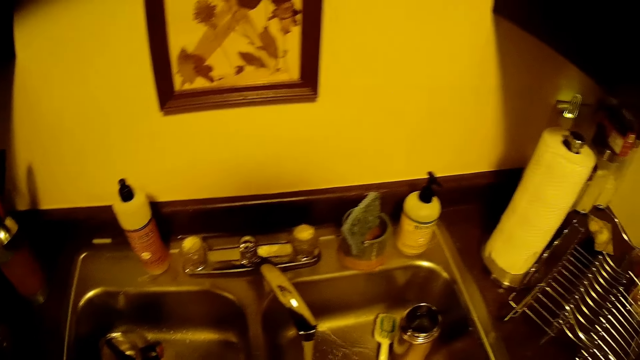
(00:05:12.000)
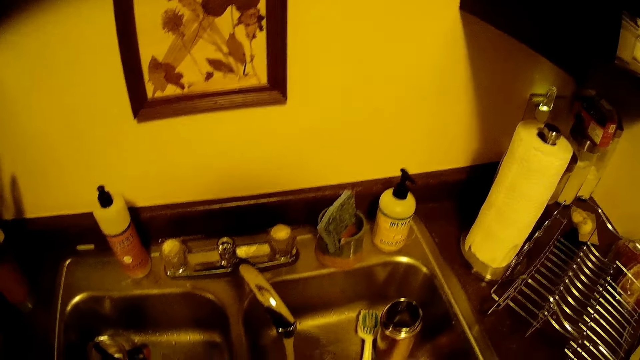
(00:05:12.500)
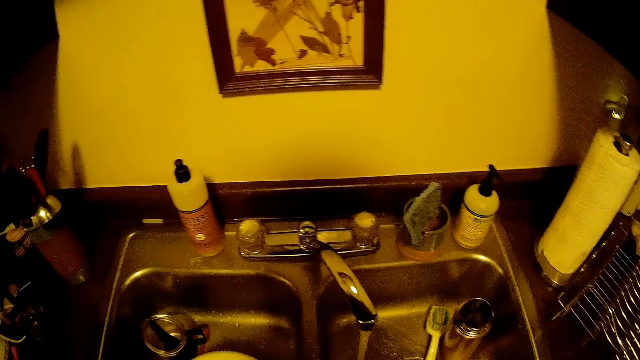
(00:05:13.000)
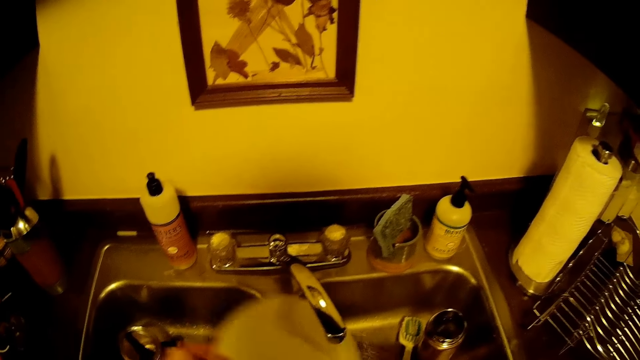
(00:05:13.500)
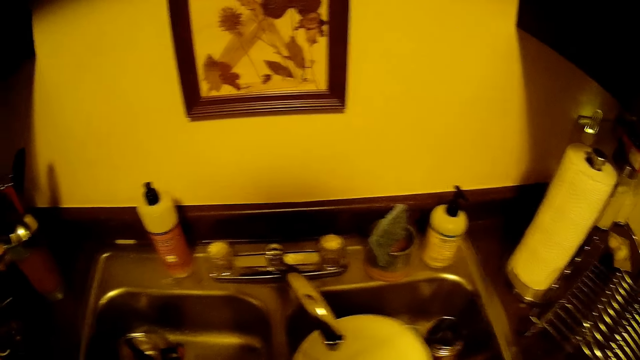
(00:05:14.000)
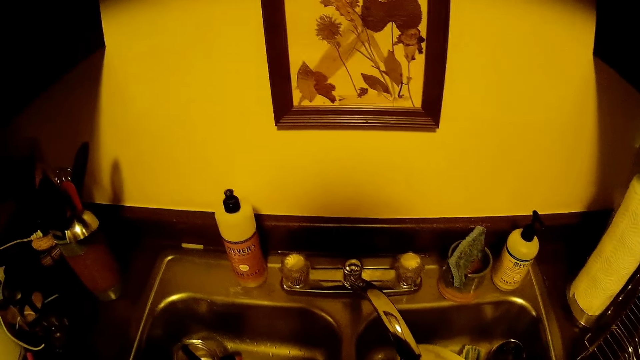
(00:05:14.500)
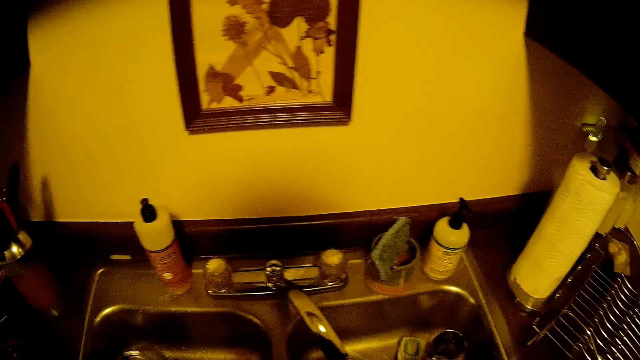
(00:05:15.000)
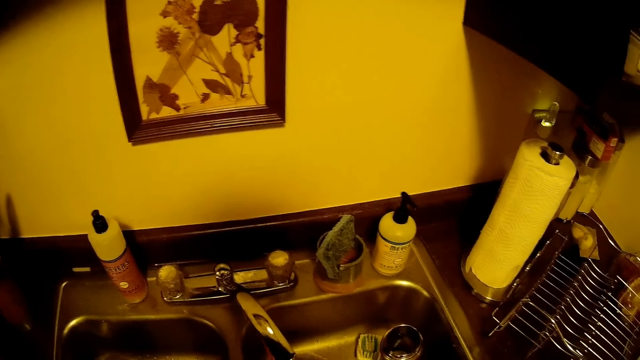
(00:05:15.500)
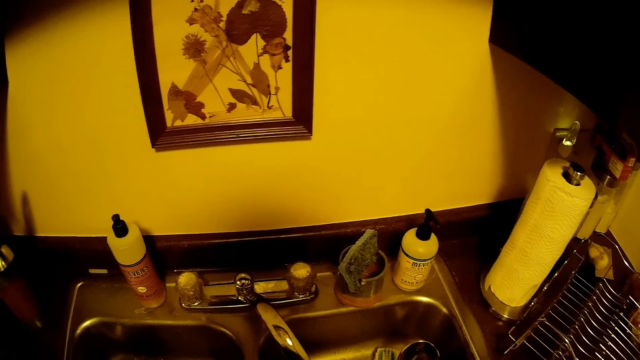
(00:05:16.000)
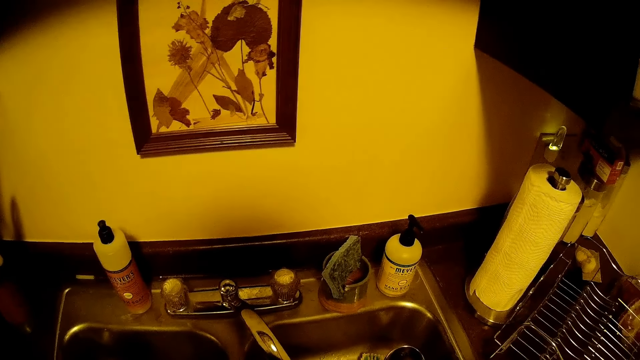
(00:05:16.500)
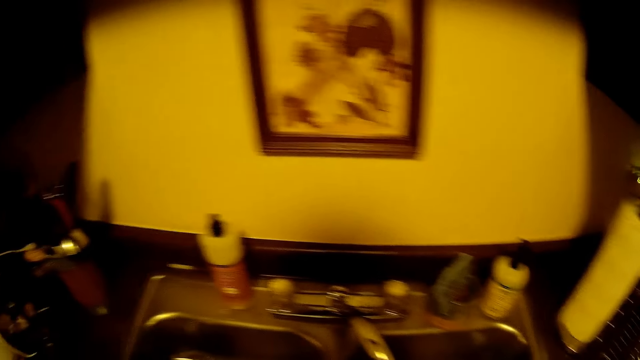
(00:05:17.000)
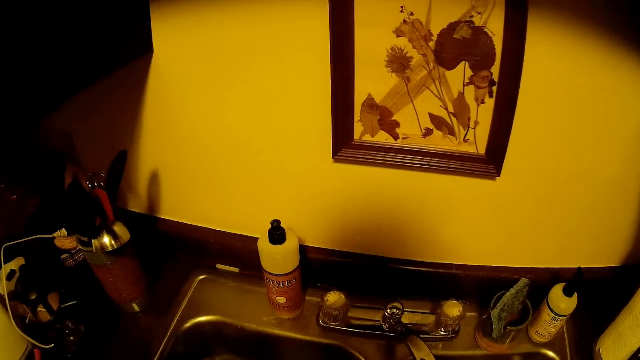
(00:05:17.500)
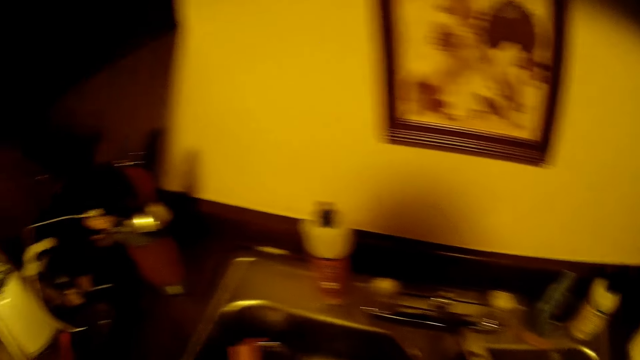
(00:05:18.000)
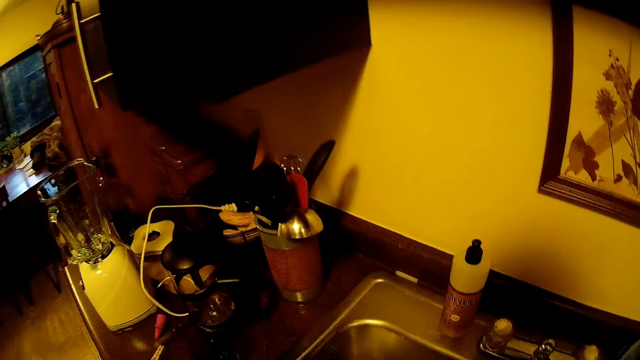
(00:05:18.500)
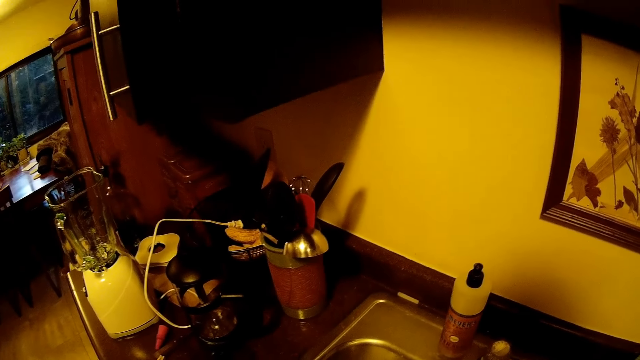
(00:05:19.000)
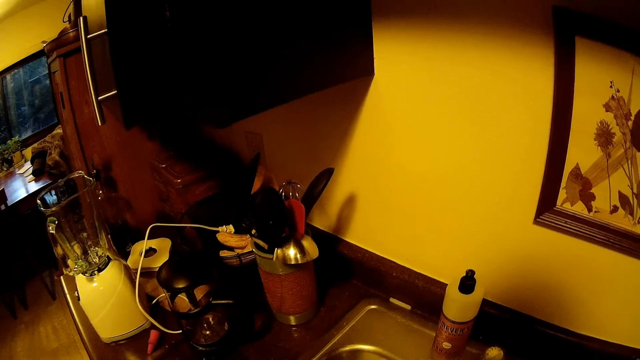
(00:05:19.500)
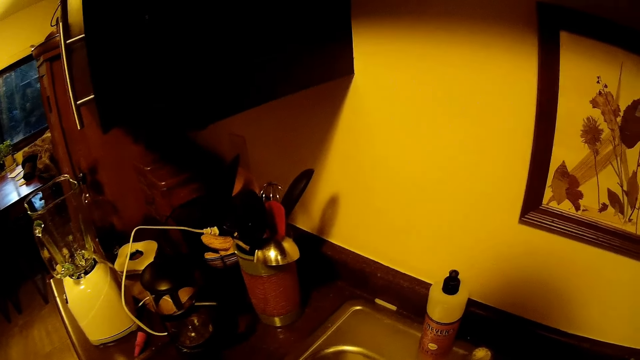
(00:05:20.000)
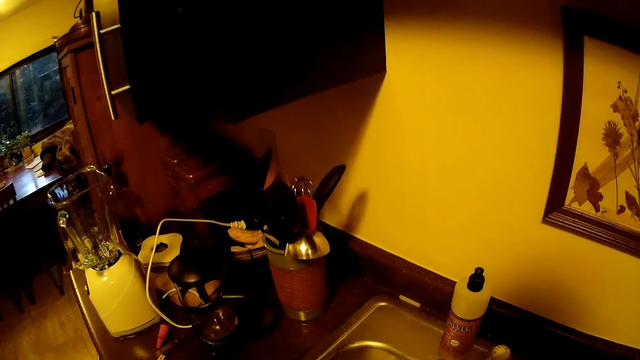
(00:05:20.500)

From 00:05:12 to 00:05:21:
The camera wearer picks up the plate in the kitchen sink with his left hand. He rinses the plate under water from the tap with his left hand.

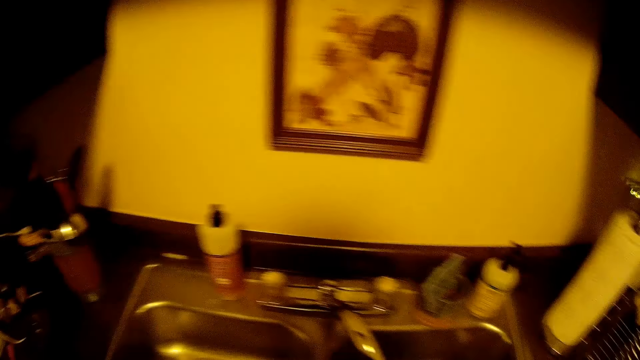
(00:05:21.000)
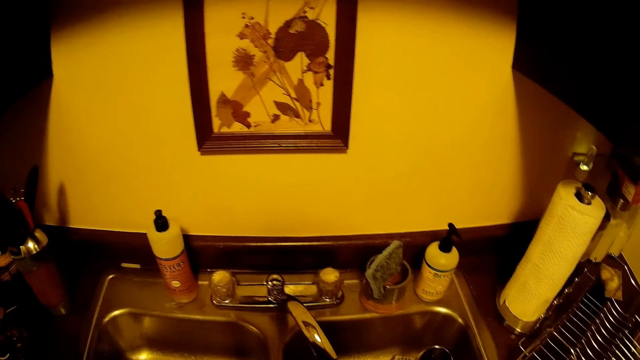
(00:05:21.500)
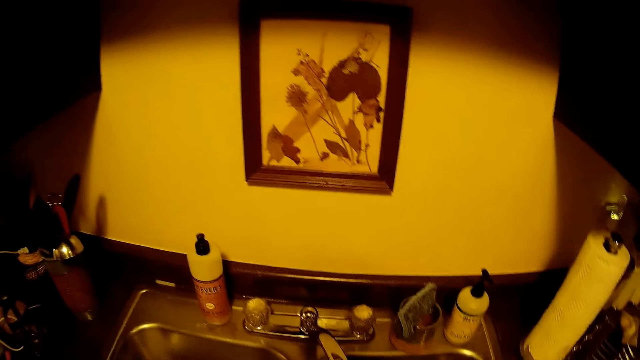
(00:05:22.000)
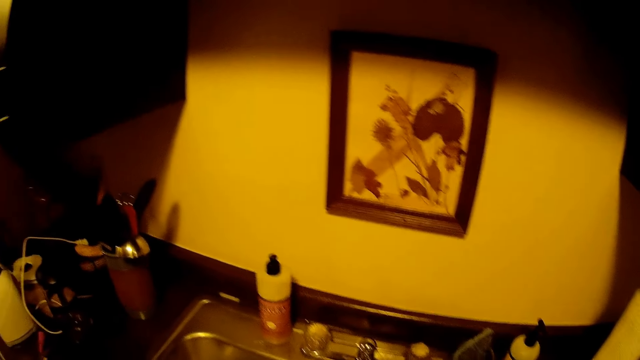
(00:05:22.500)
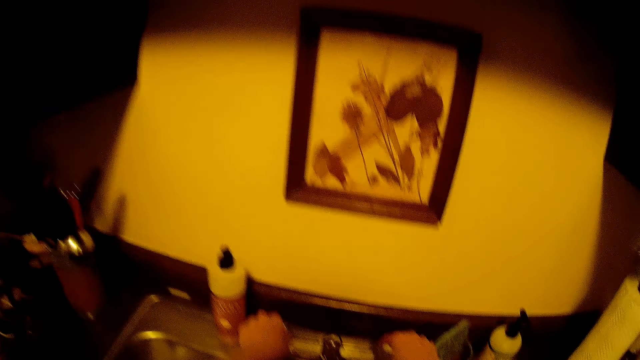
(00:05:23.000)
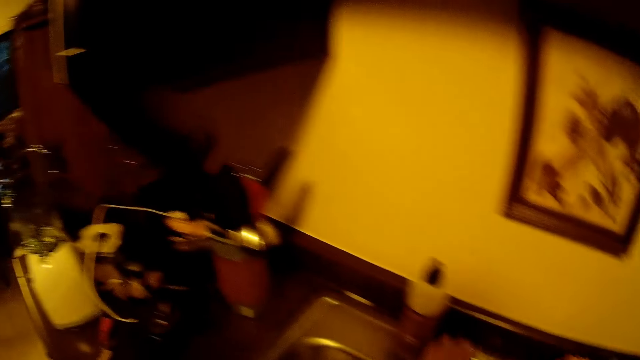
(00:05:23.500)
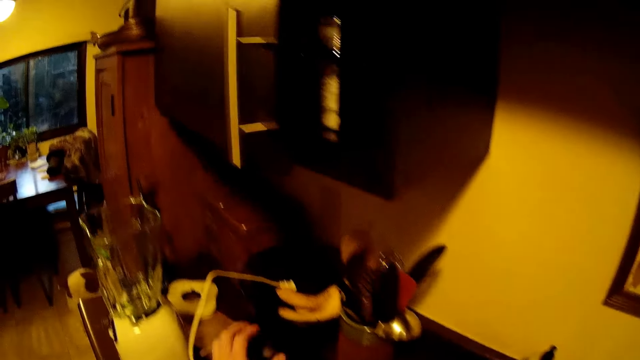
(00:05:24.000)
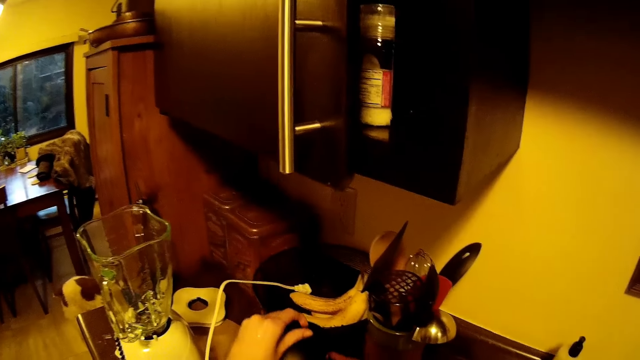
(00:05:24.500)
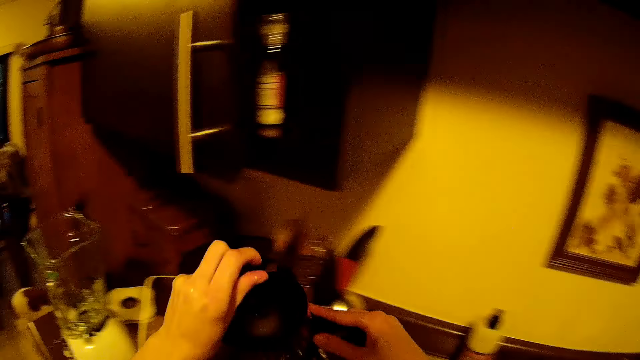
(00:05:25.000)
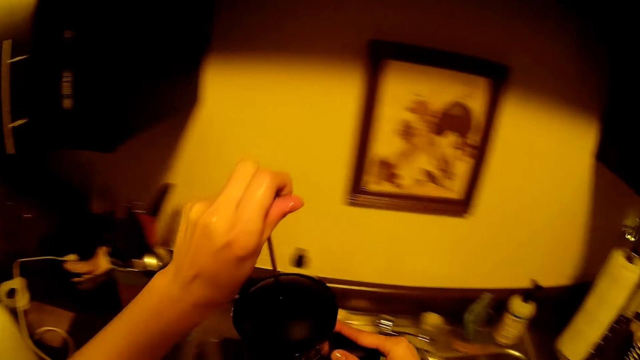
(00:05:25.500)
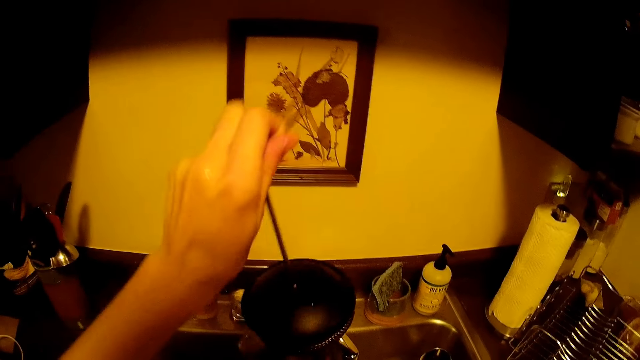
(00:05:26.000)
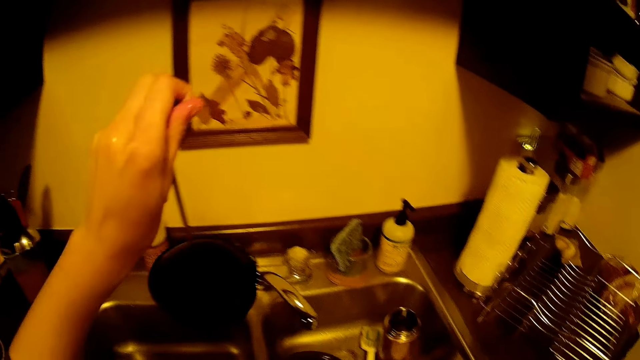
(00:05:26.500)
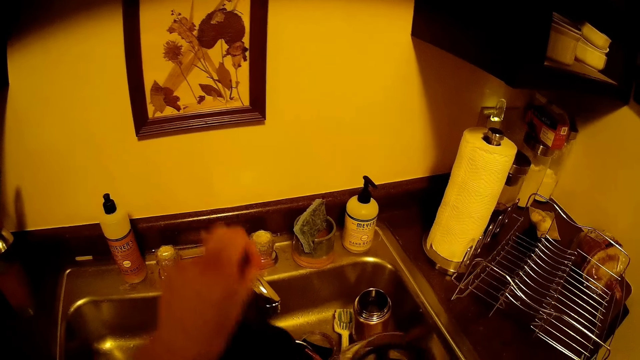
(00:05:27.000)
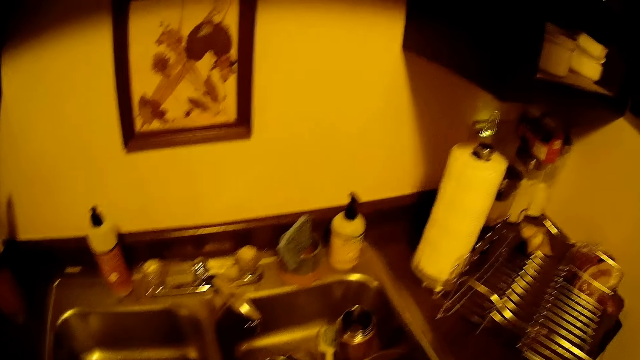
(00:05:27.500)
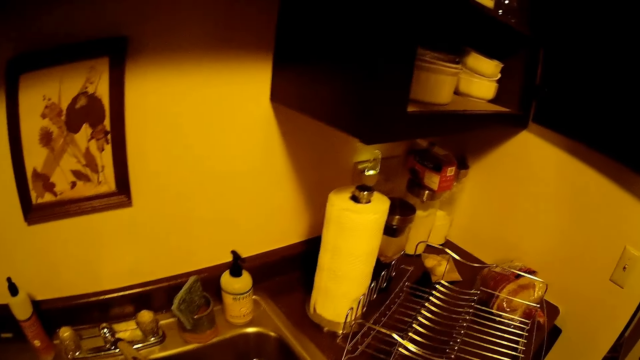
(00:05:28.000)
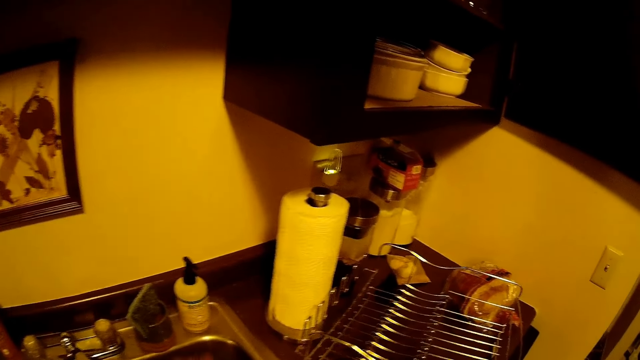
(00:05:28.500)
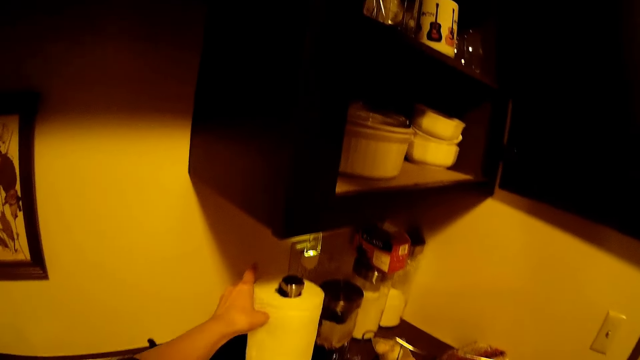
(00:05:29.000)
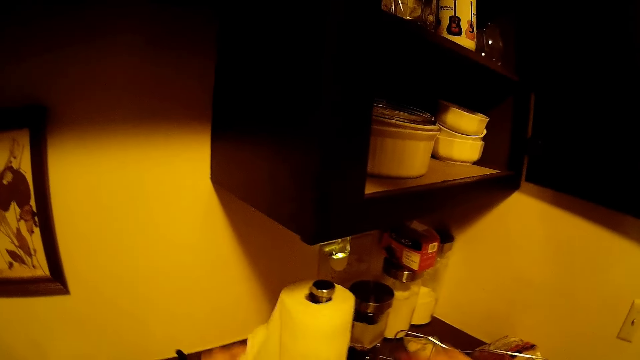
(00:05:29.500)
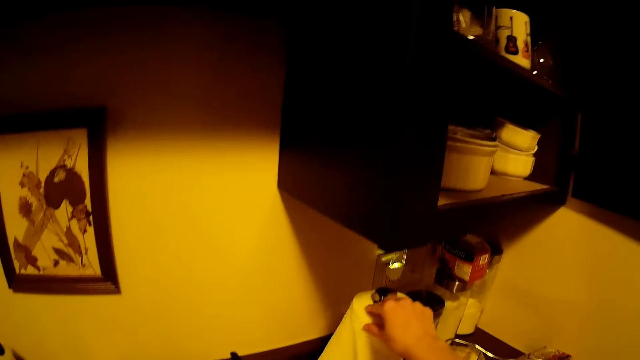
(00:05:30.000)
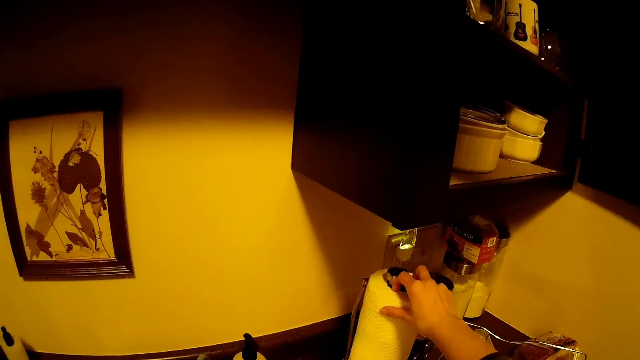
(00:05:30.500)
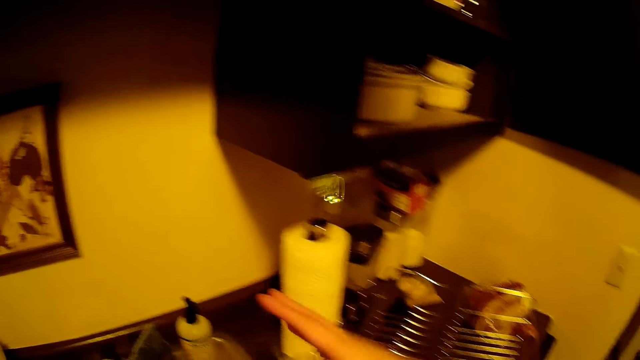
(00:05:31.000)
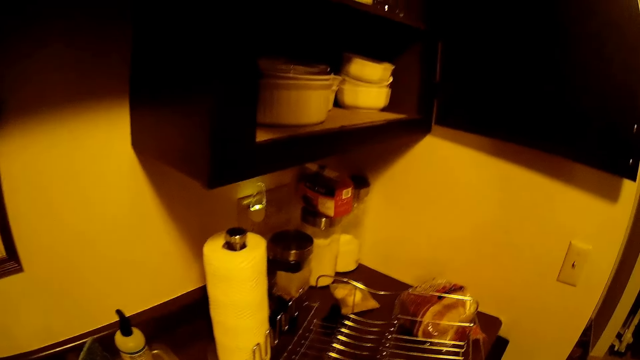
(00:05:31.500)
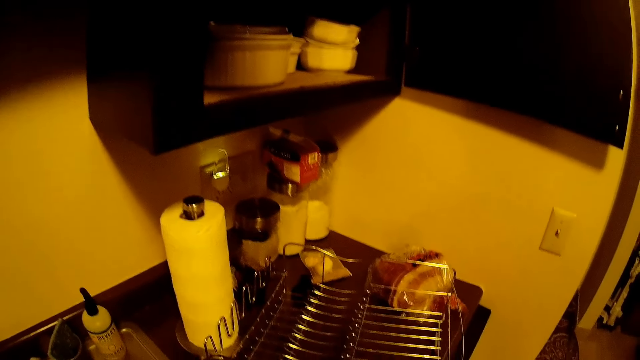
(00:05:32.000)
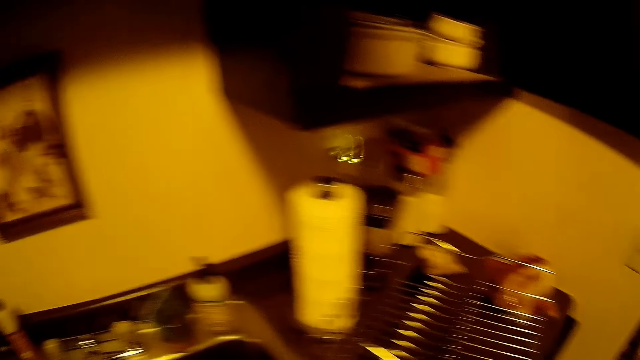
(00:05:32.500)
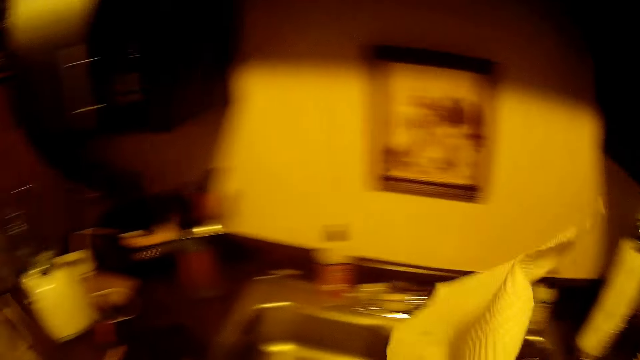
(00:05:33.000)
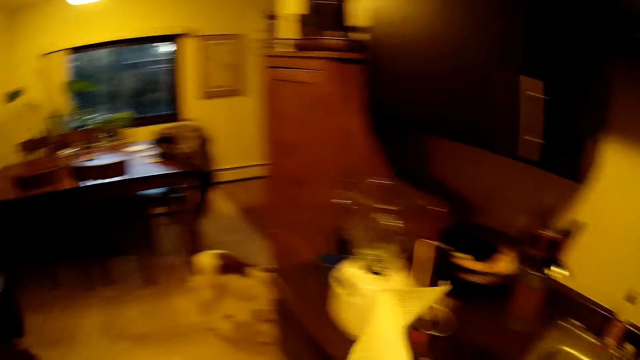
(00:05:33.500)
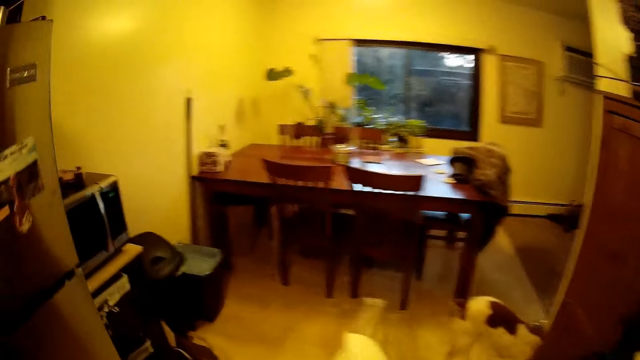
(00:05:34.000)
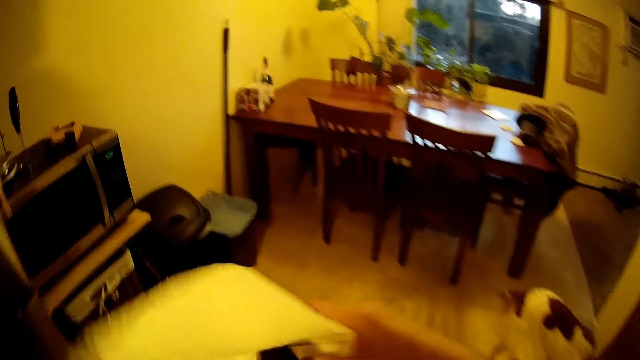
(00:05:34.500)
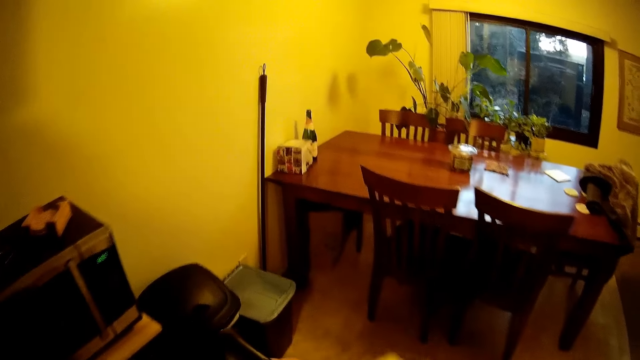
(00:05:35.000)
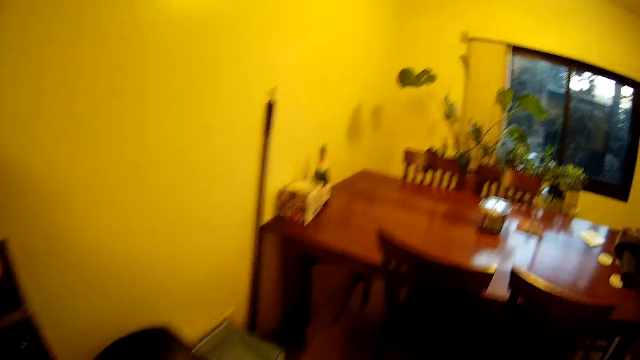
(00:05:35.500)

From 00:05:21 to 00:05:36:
The camera wearer turns the tap switch with both hands. They carry a flask or jug with both hands from the kitchen slab. They remove the cover of the jug. They drop the flask head in the kitchen sink with his left hand. They cut tissue paper from a tissue roll on the kitchen slab with both hands. They clean both hands with the tissue paper.
